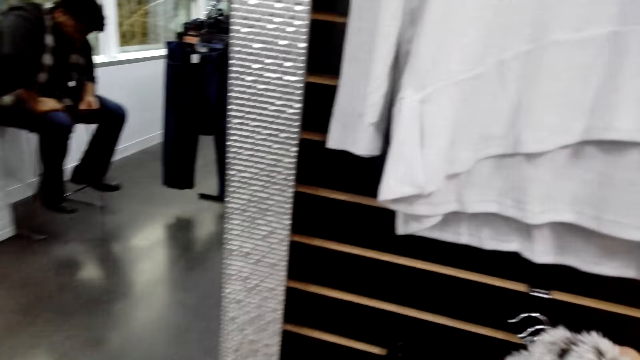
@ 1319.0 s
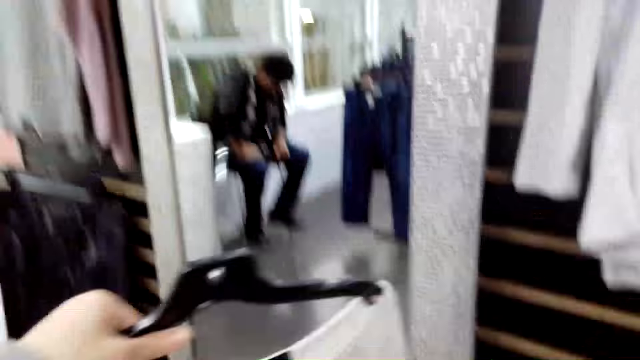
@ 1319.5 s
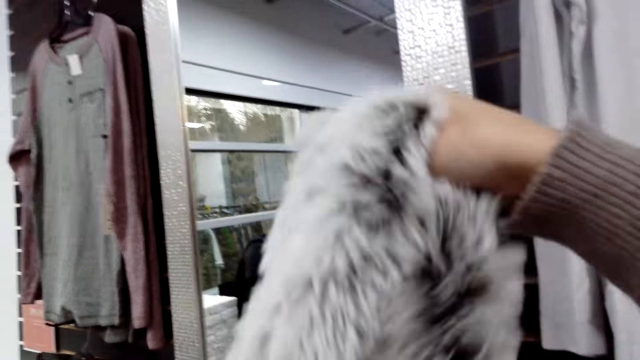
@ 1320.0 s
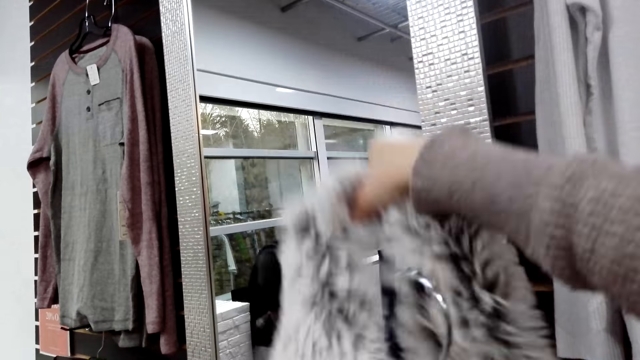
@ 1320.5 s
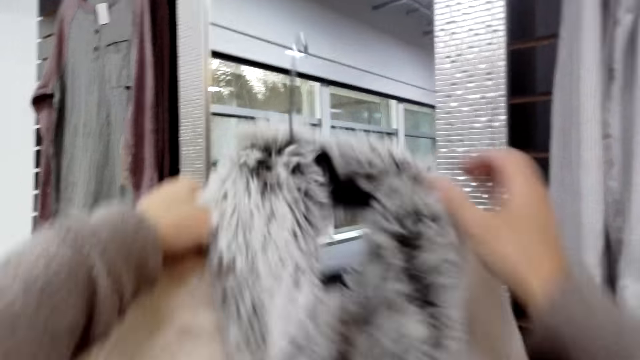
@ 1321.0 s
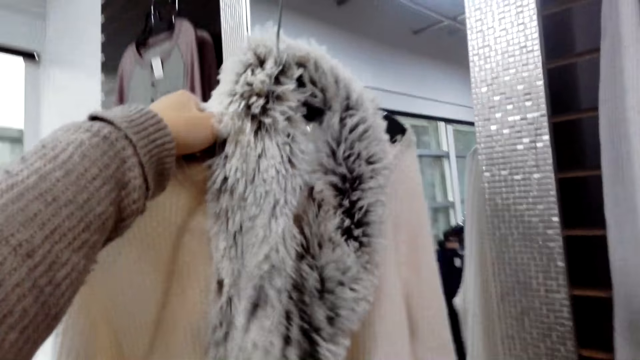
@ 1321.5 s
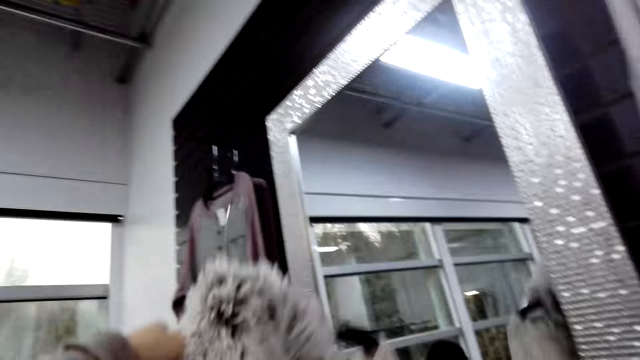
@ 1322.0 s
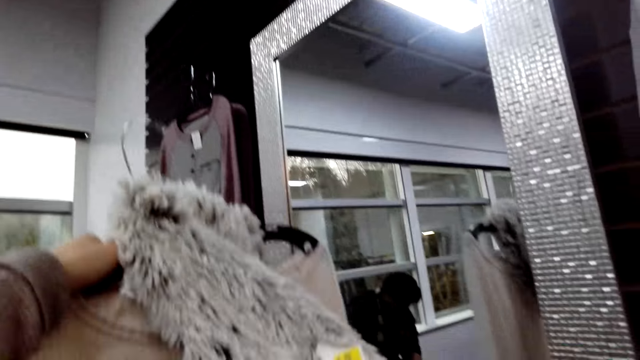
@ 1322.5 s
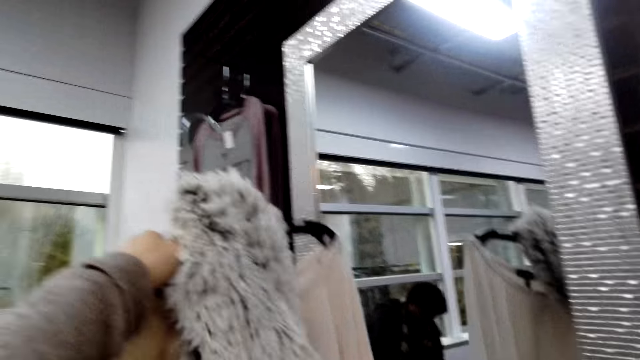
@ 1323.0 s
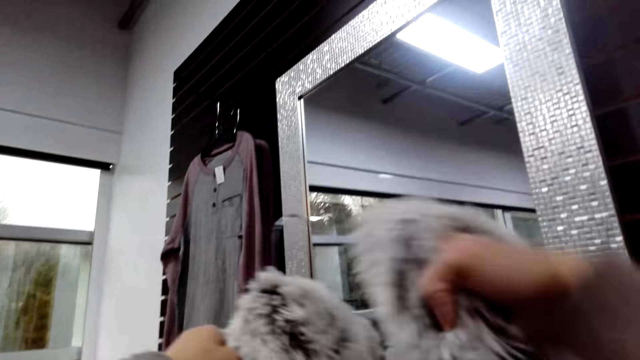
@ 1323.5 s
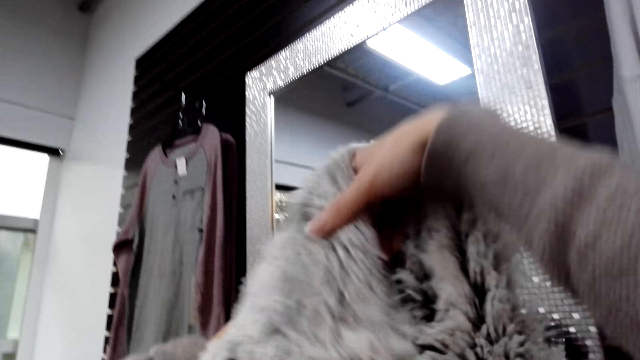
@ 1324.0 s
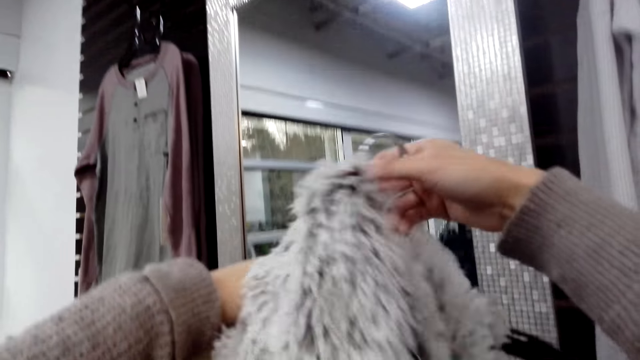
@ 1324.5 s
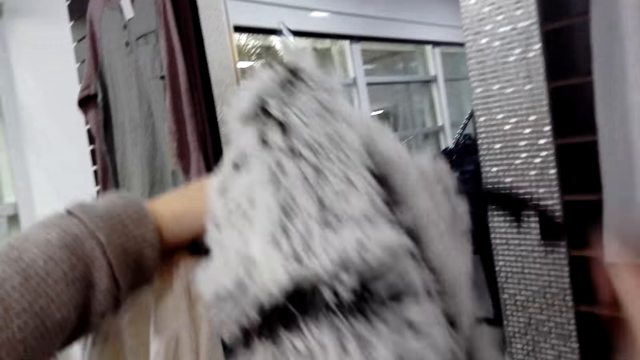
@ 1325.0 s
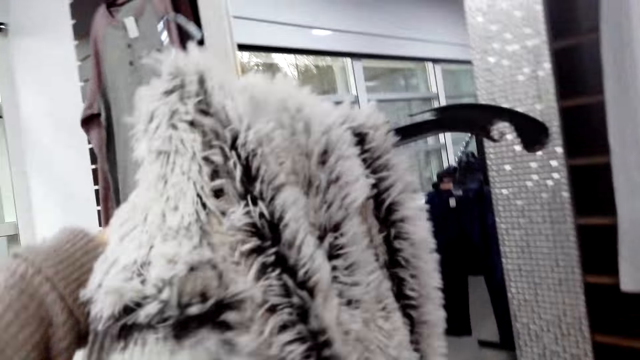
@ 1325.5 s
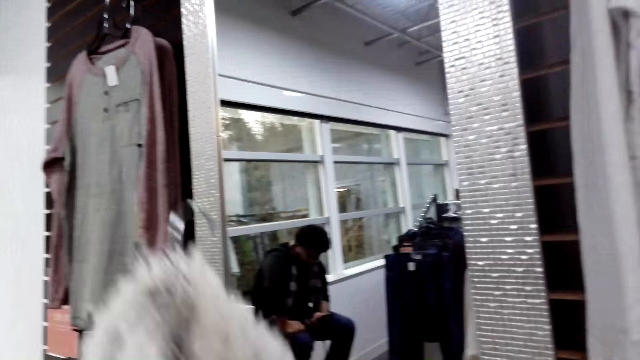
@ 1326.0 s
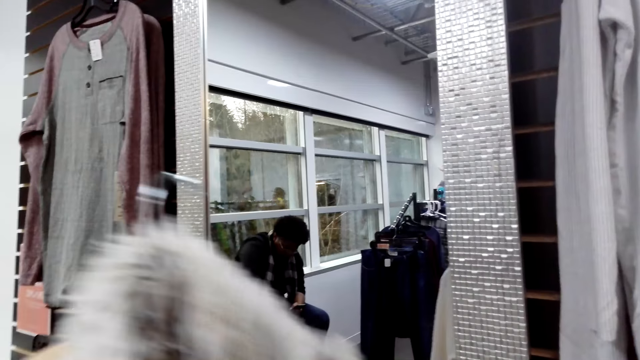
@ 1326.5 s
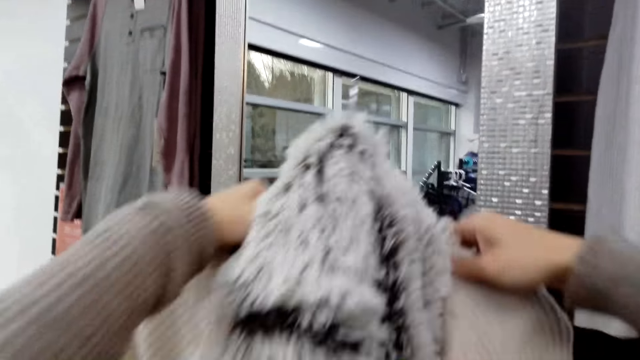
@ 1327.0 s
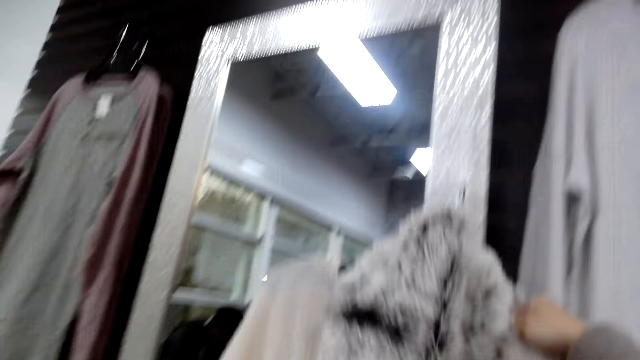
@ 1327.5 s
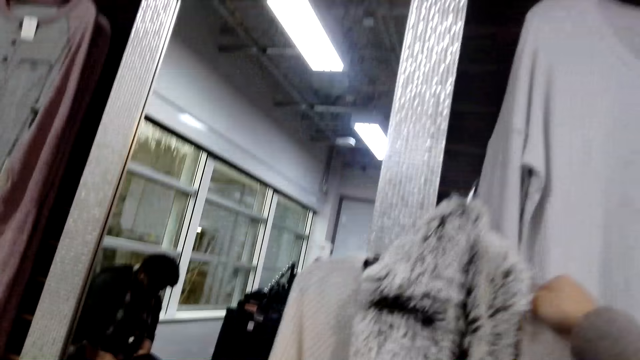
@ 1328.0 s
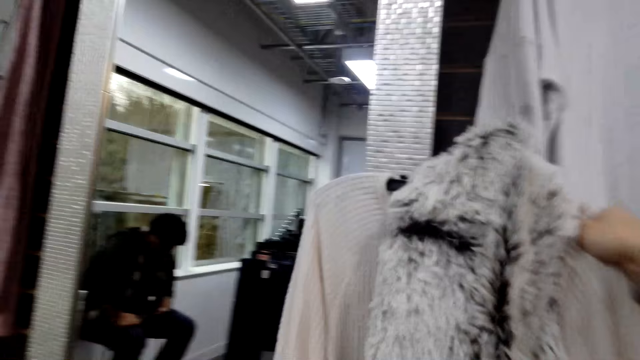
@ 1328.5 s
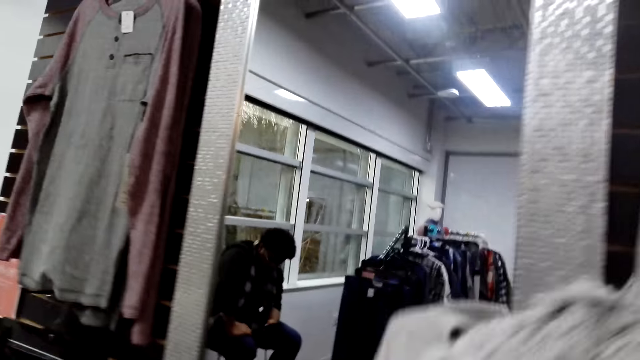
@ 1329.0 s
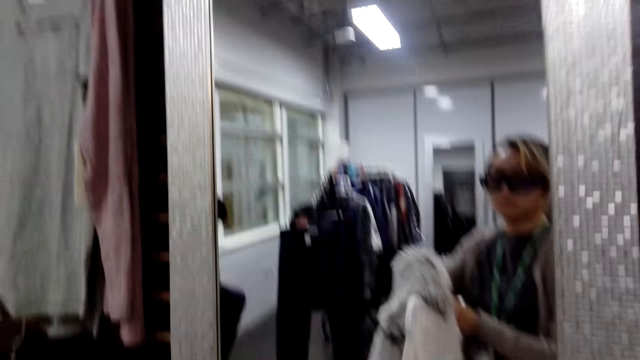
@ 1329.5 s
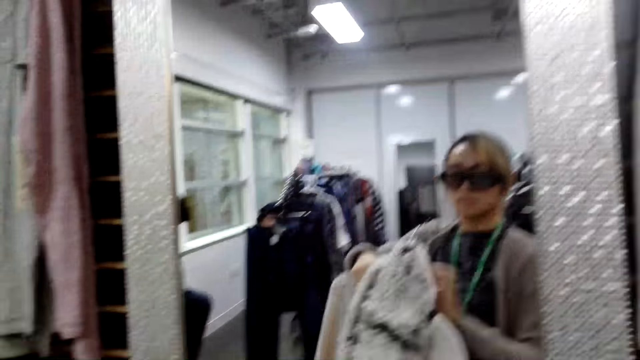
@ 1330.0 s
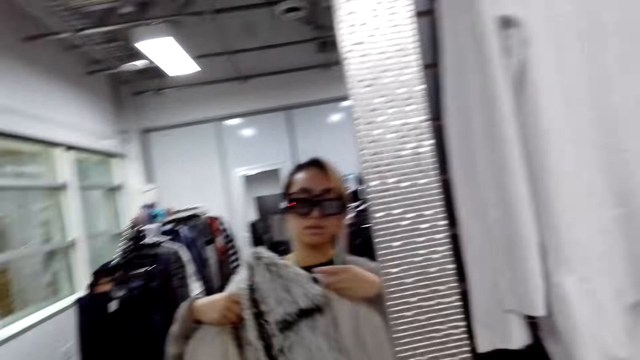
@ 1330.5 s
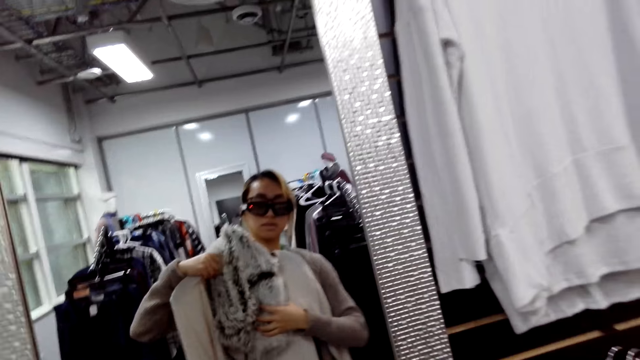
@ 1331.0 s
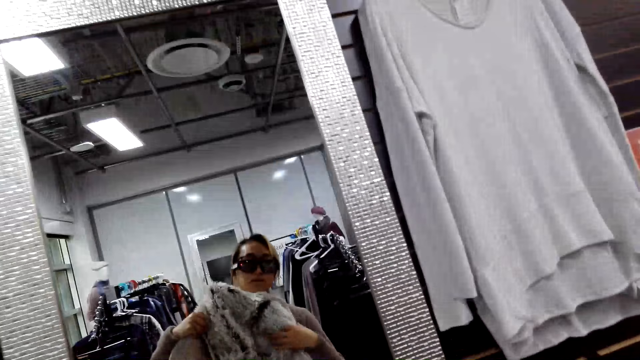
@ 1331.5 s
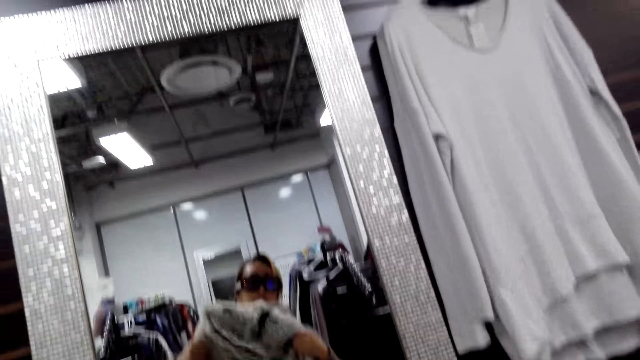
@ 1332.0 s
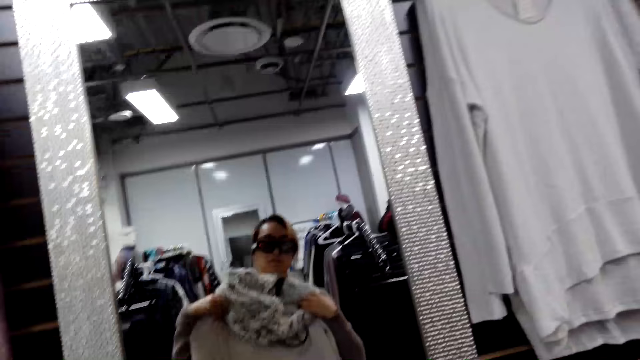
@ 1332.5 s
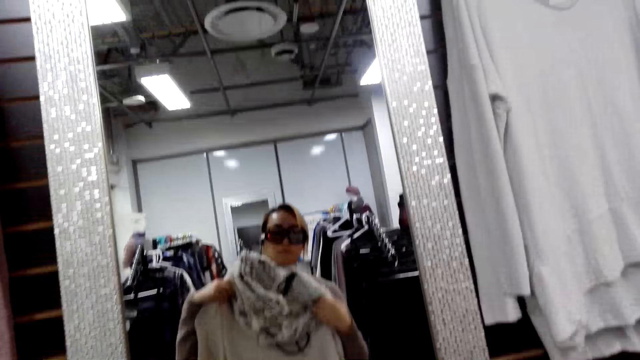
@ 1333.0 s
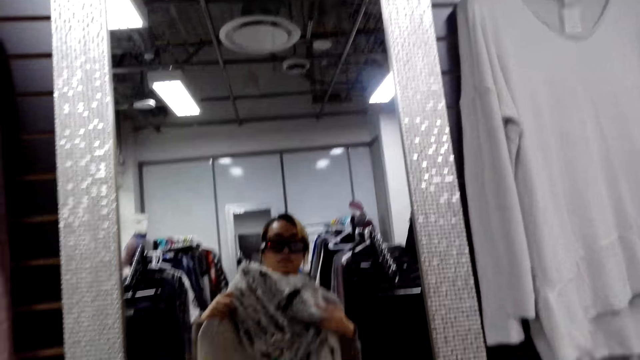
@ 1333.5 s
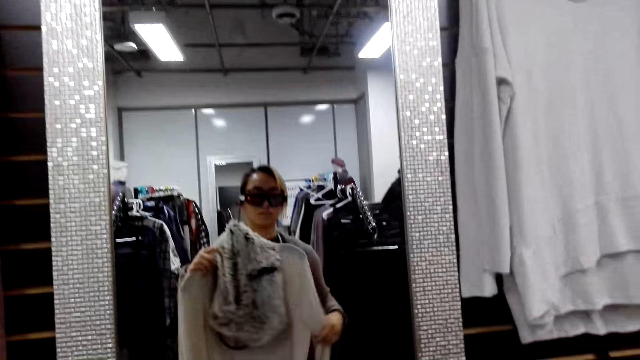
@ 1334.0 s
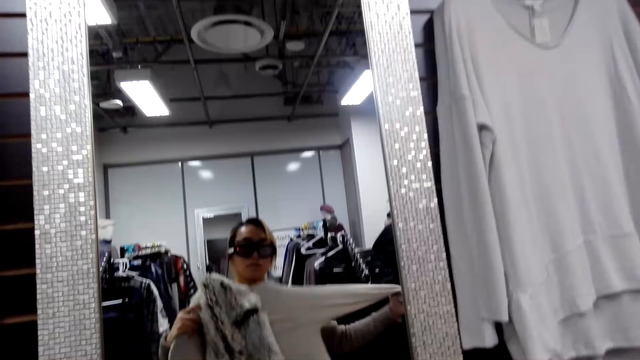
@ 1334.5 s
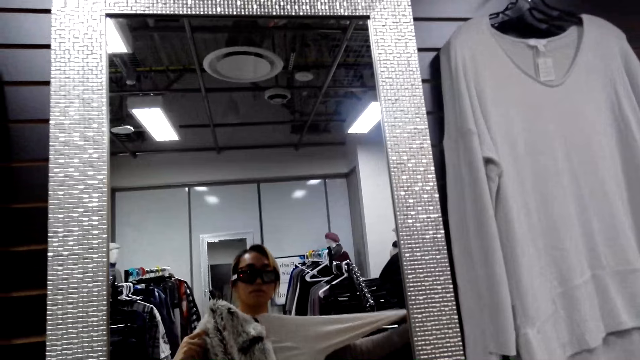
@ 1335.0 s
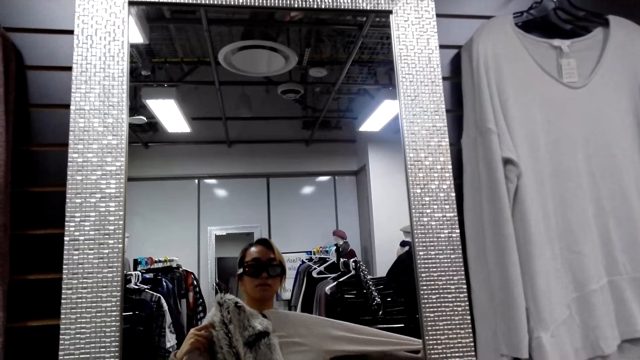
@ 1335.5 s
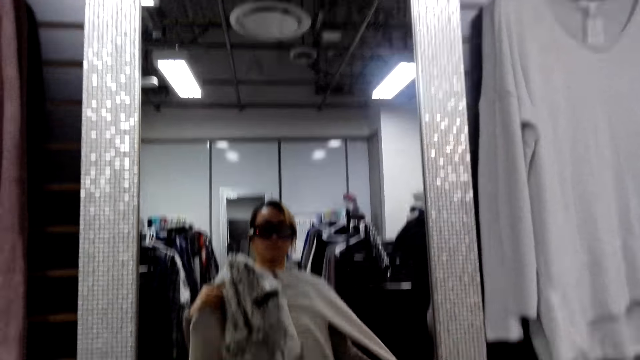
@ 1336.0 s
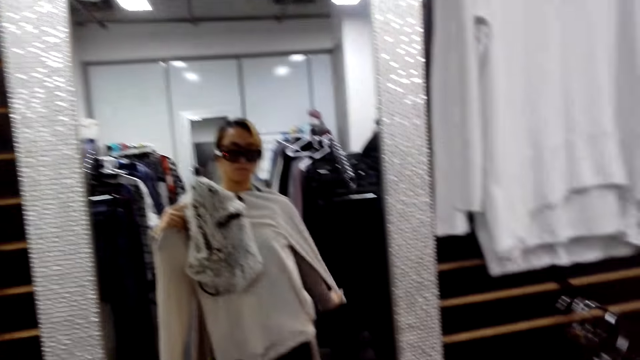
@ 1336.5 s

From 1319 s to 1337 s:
The camera wearer hangs the scarf. They look at the camera.

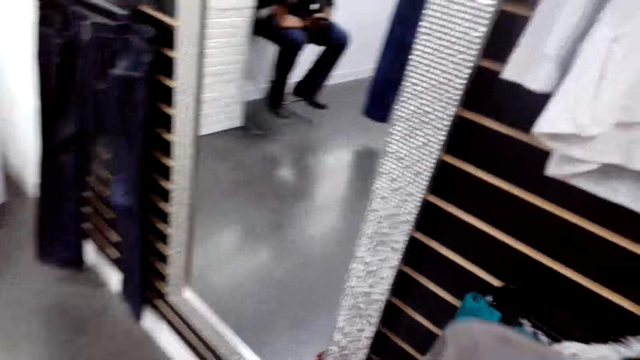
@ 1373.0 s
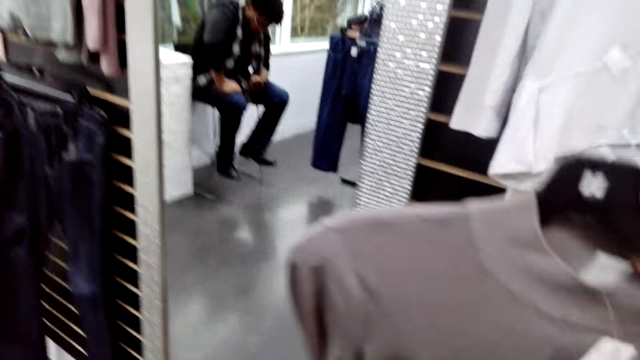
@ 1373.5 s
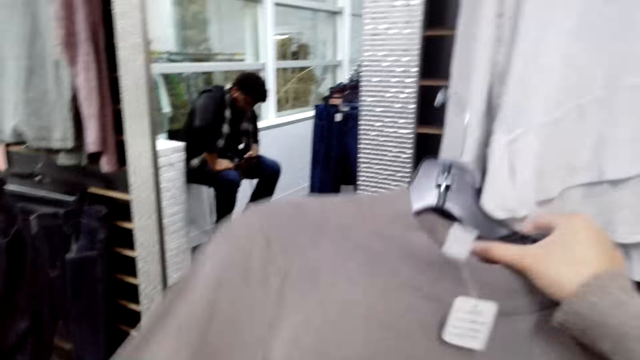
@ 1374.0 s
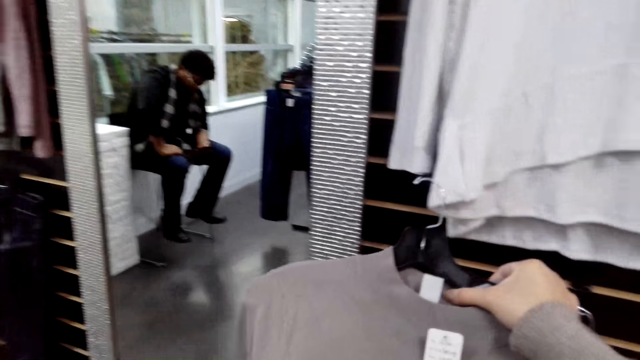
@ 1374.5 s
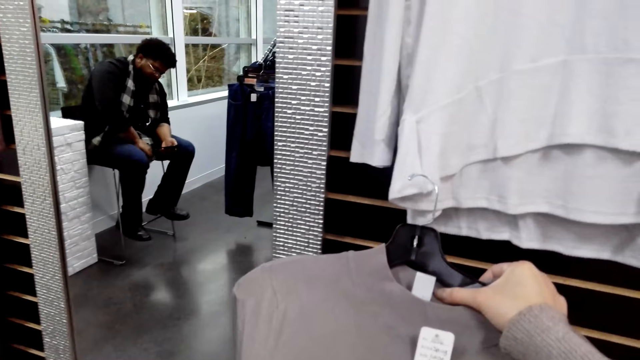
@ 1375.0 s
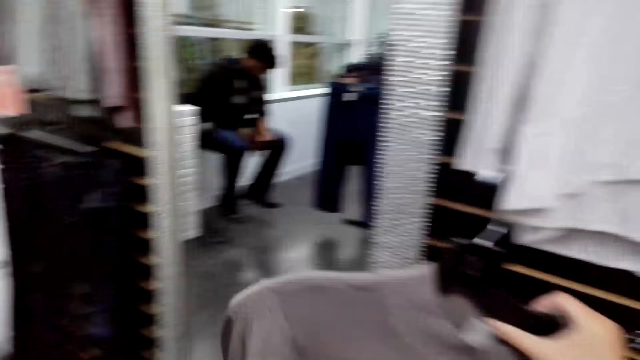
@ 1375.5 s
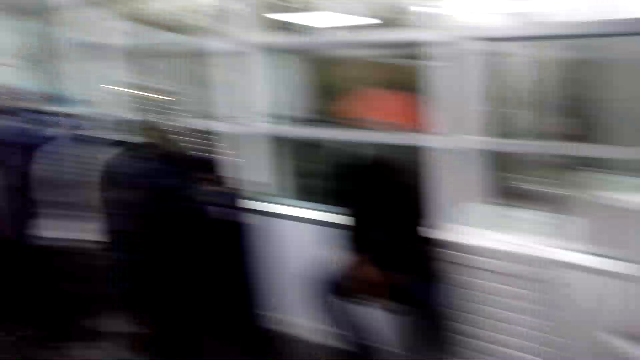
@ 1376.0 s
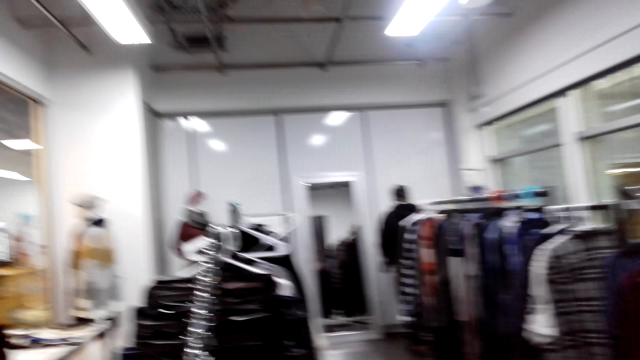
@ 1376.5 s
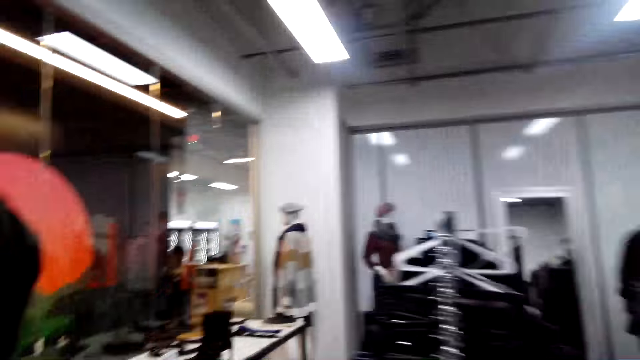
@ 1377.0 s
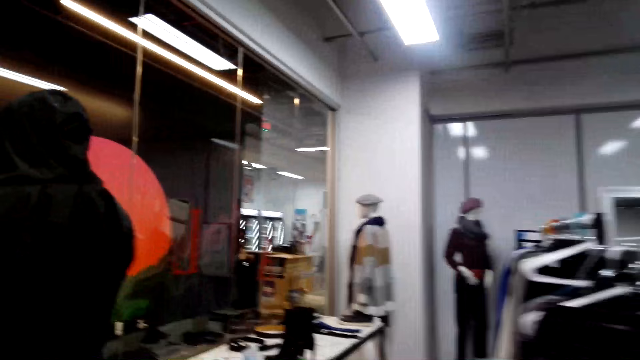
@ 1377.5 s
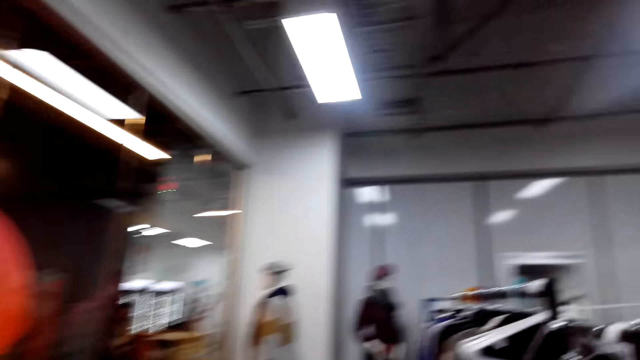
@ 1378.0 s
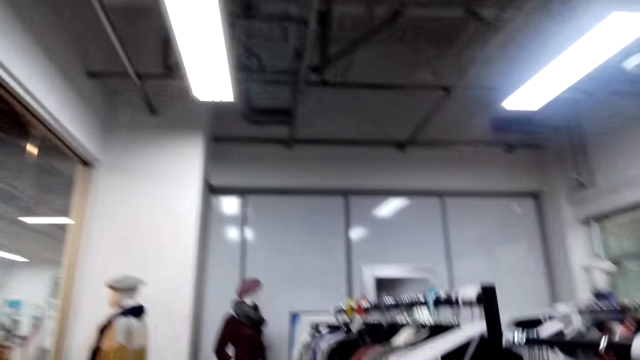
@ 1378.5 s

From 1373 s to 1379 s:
The camera wearer lifts a sweater on a hanger. They turn the camera and move around.
